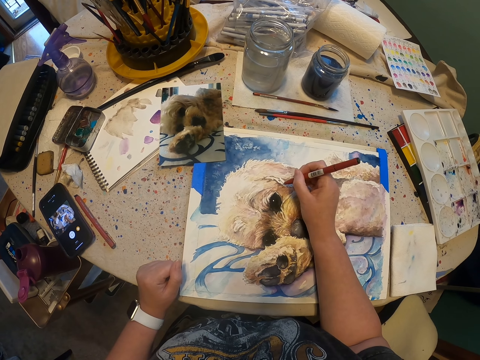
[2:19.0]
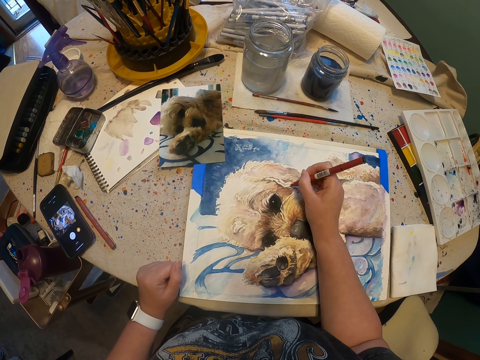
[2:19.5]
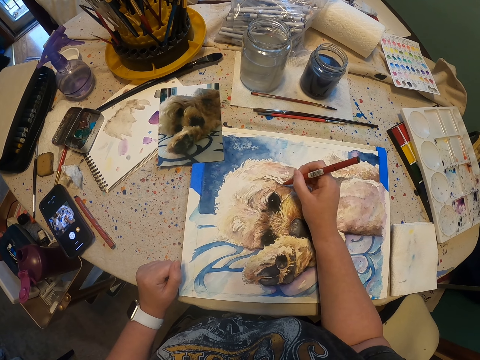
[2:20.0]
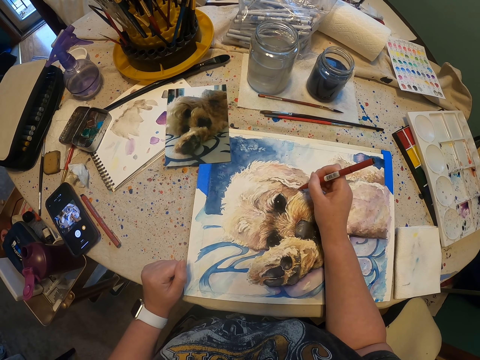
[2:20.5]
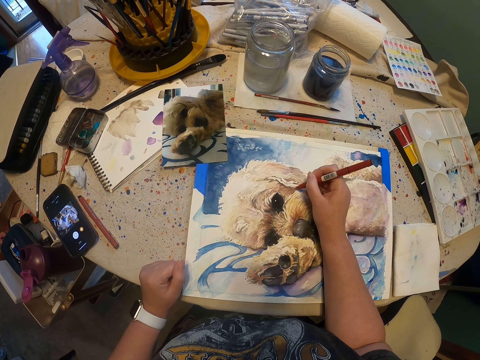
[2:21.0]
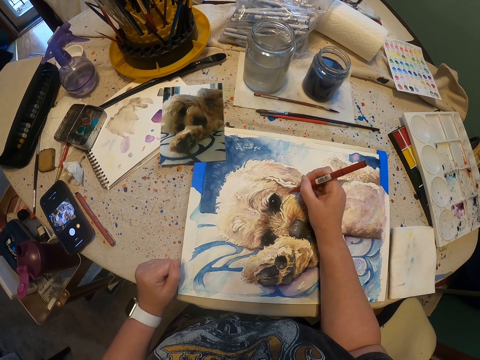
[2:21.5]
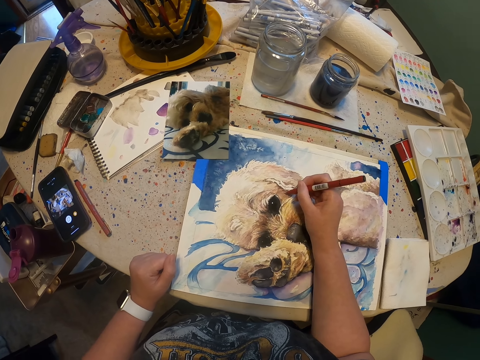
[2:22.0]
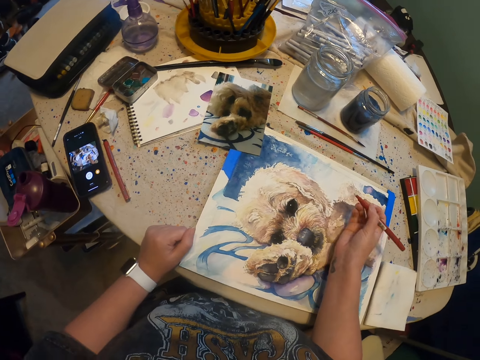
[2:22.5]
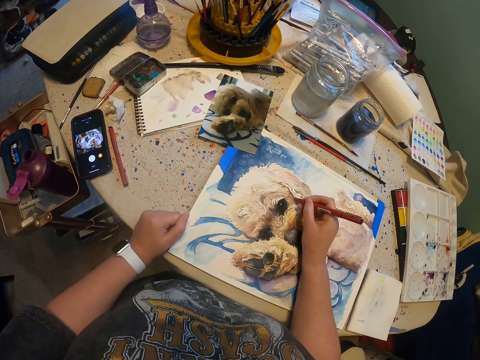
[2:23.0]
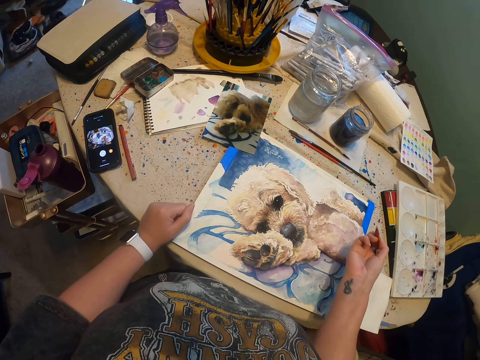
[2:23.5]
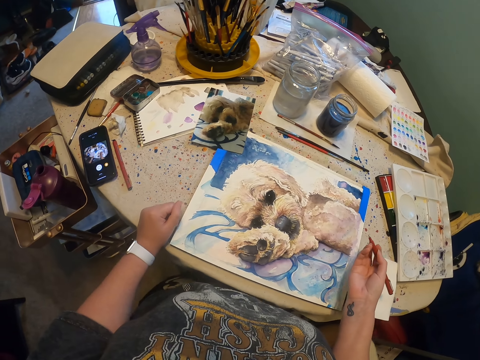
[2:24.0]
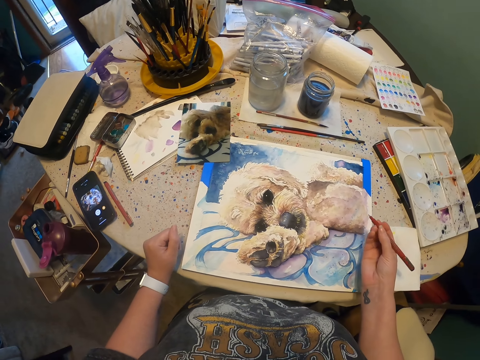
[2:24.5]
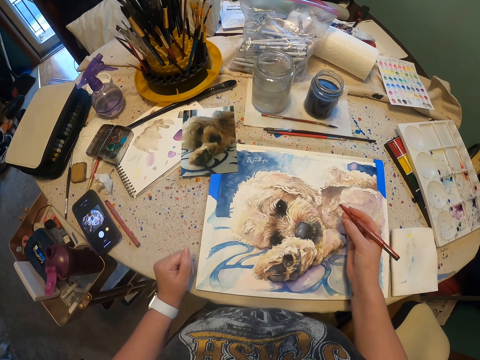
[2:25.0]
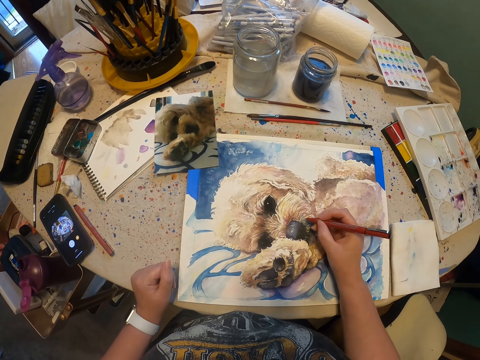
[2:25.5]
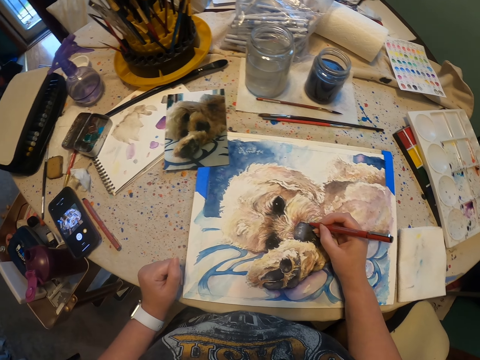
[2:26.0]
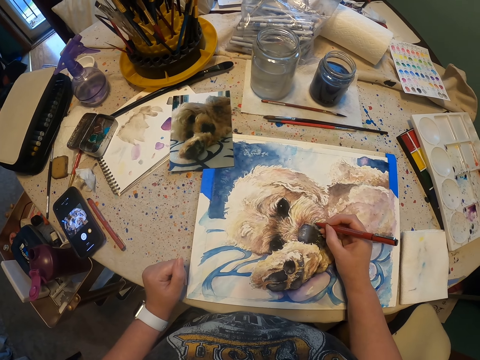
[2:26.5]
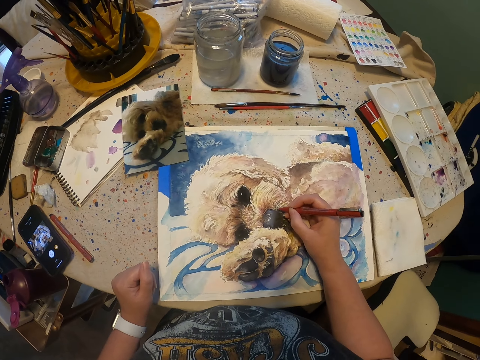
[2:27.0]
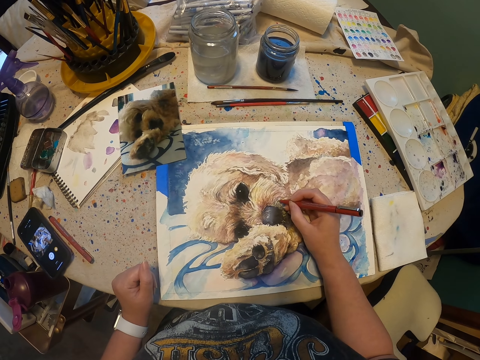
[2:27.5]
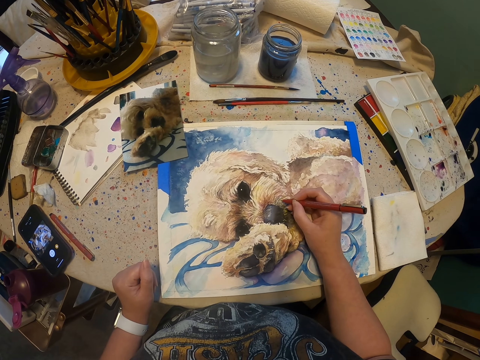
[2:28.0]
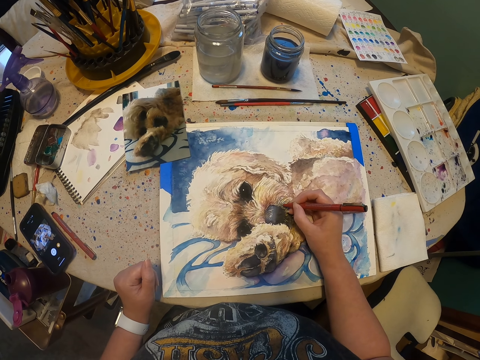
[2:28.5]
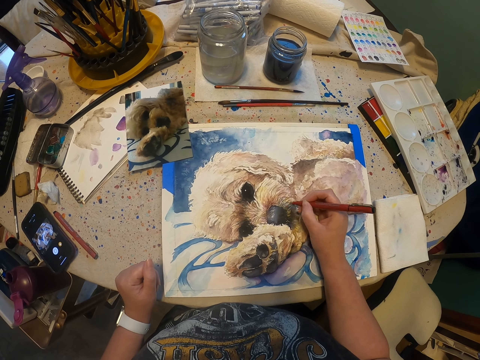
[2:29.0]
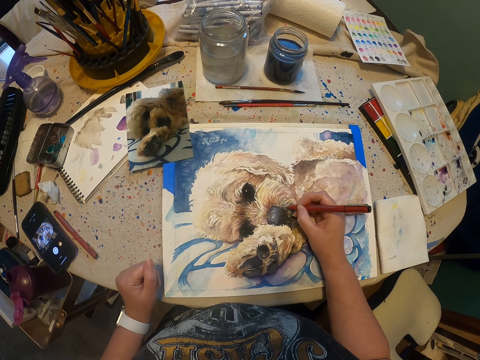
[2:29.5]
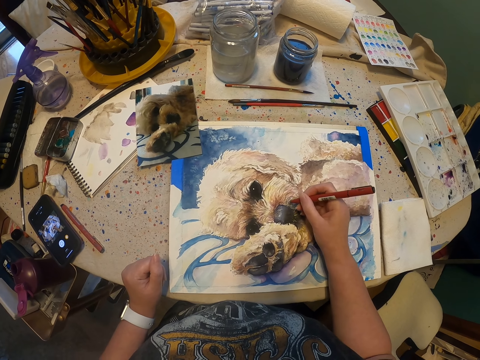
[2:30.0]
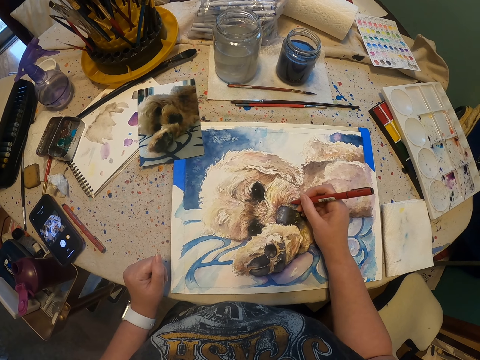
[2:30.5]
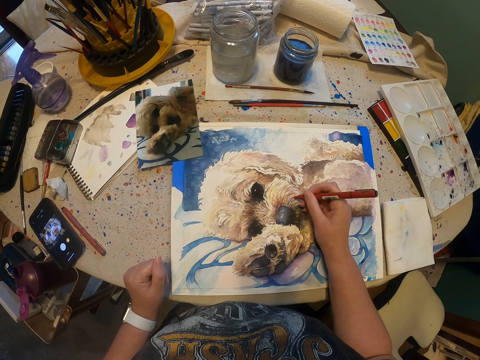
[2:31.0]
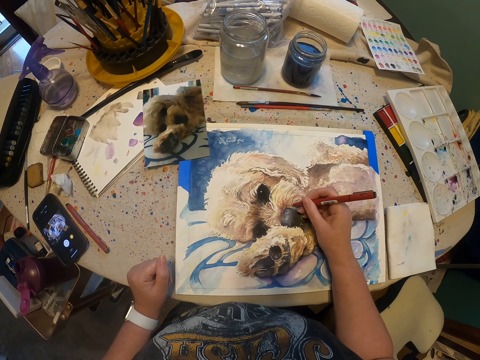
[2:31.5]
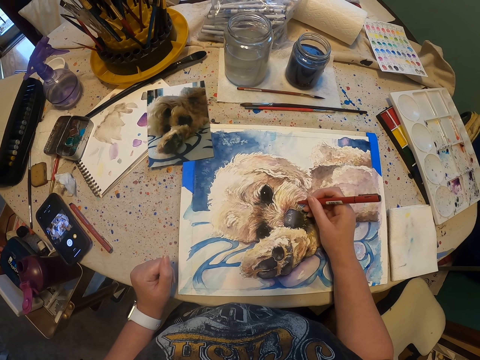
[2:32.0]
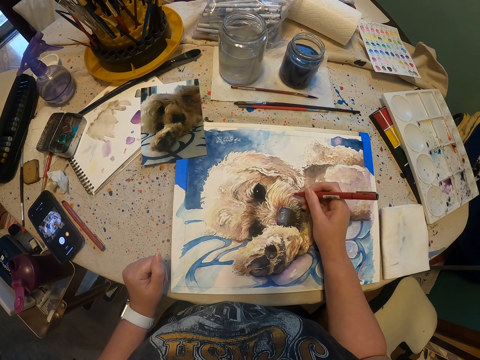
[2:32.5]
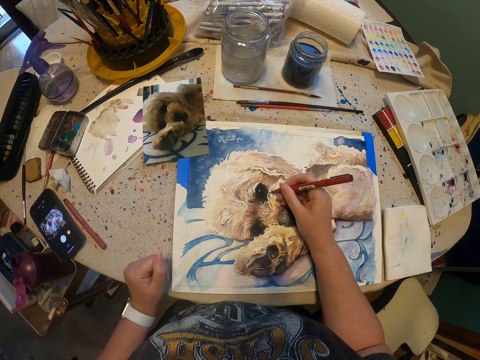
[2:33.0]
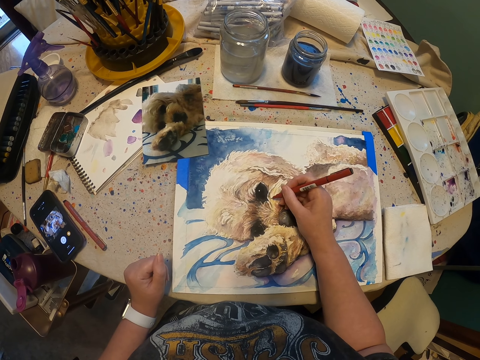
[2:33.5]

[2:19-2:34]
The camera wearer draws with the pen. They look at the drawing. They draw with the pen.

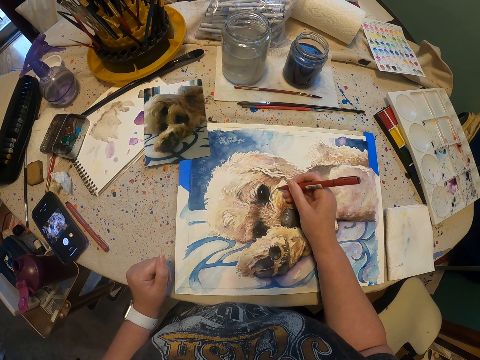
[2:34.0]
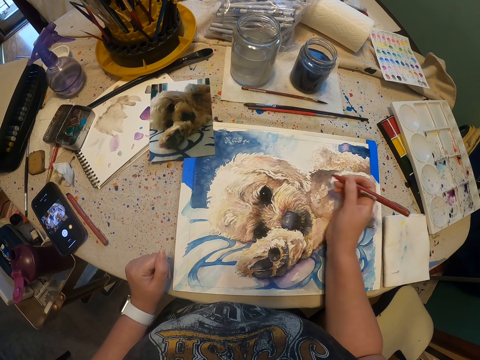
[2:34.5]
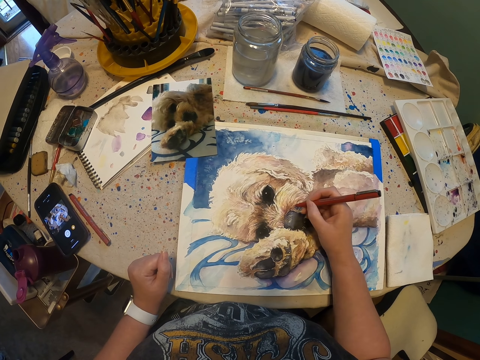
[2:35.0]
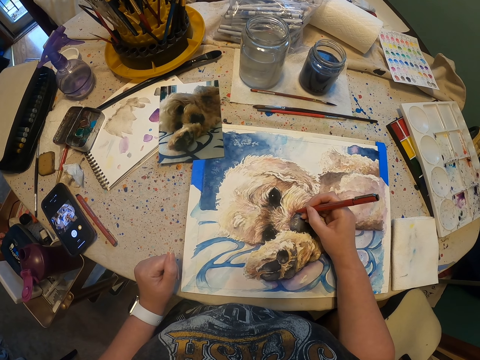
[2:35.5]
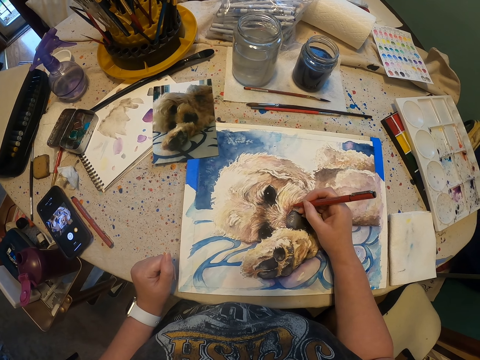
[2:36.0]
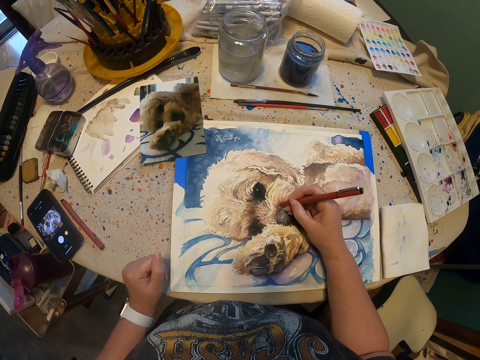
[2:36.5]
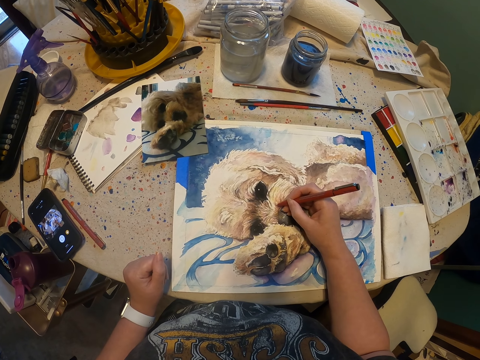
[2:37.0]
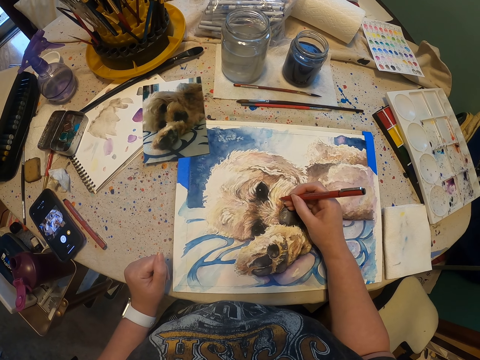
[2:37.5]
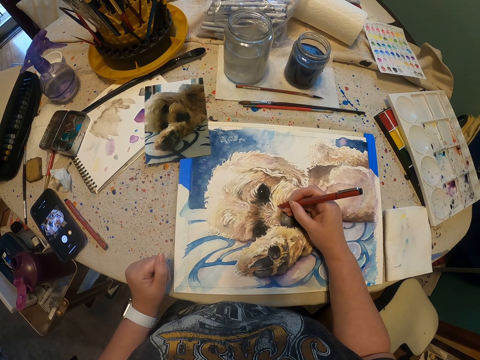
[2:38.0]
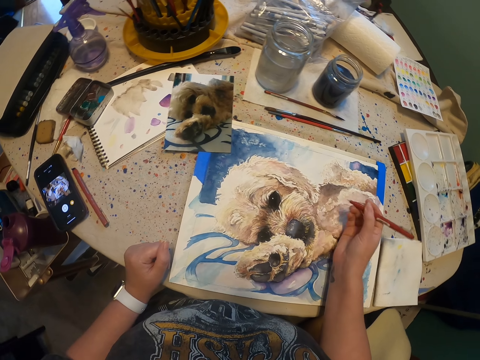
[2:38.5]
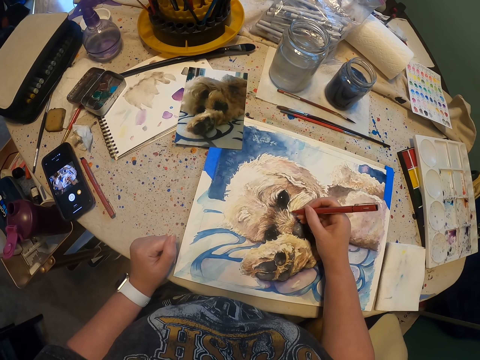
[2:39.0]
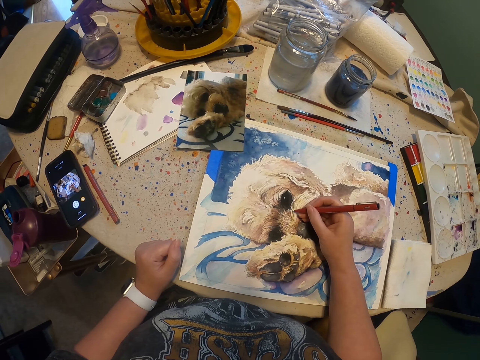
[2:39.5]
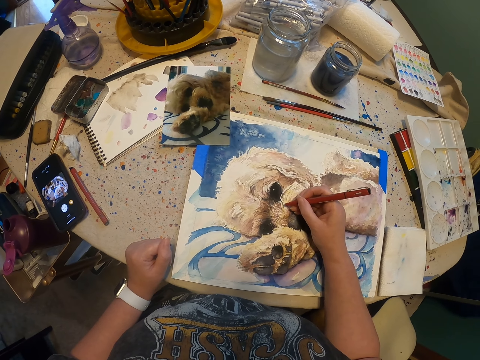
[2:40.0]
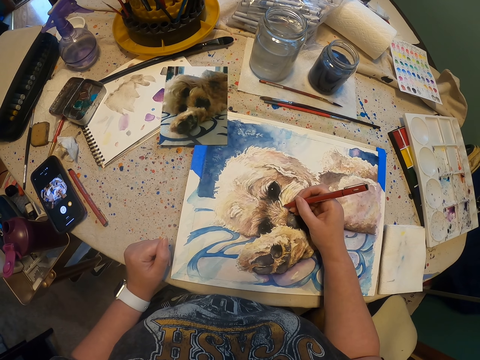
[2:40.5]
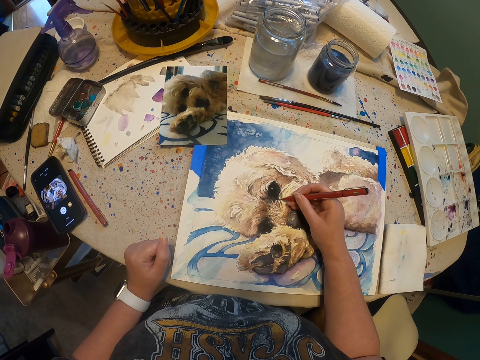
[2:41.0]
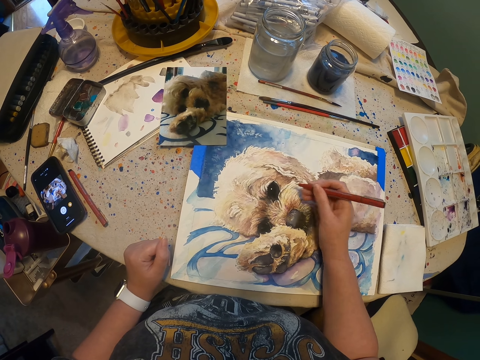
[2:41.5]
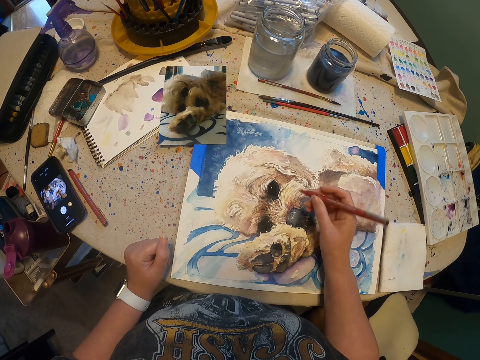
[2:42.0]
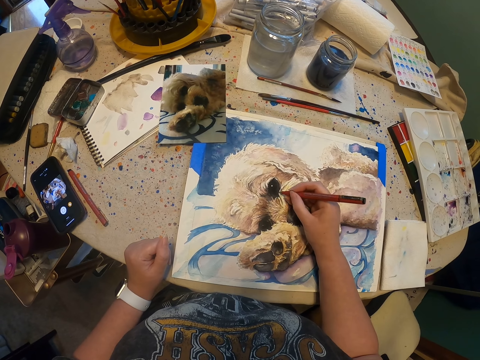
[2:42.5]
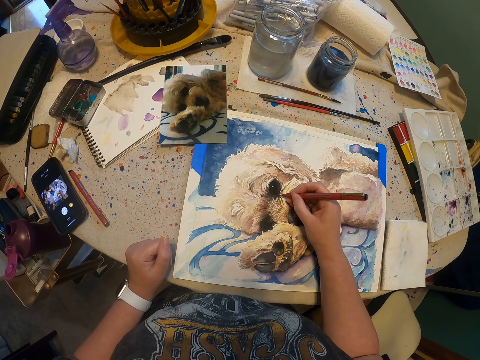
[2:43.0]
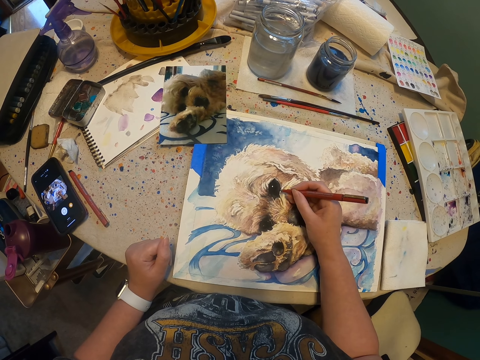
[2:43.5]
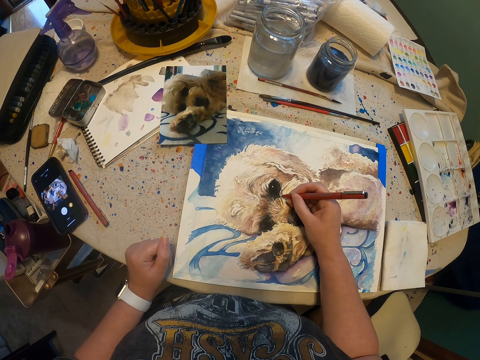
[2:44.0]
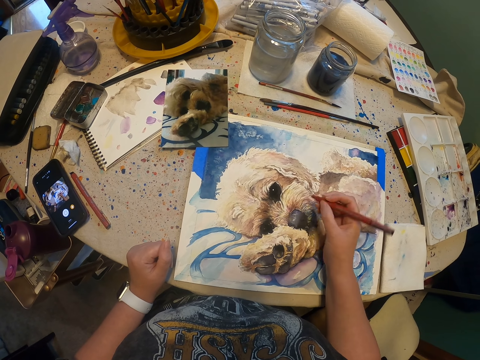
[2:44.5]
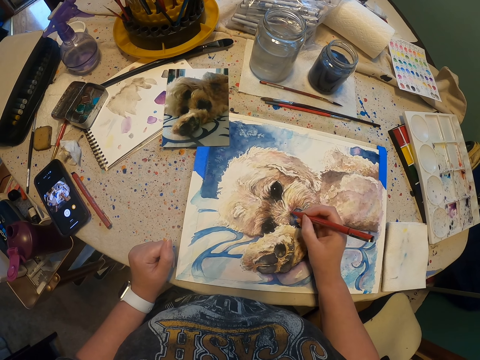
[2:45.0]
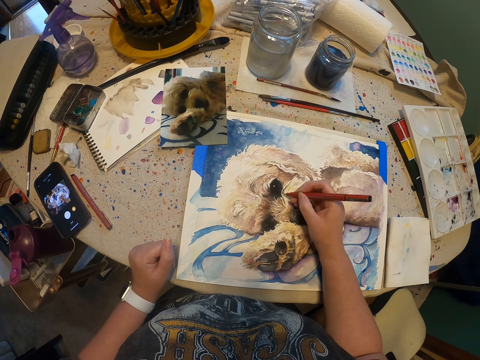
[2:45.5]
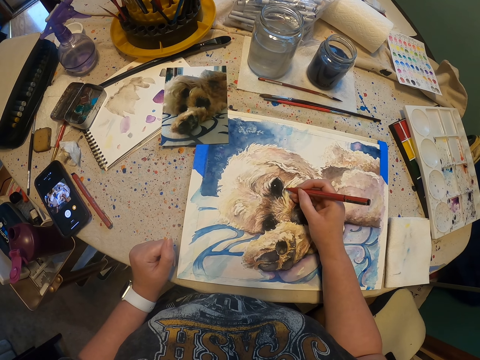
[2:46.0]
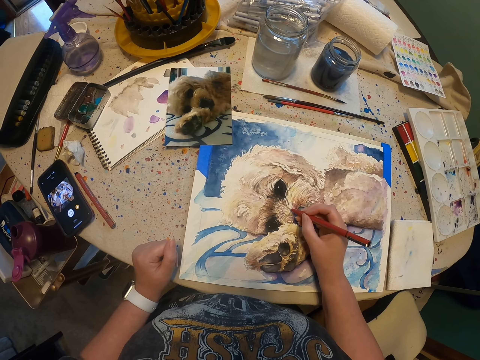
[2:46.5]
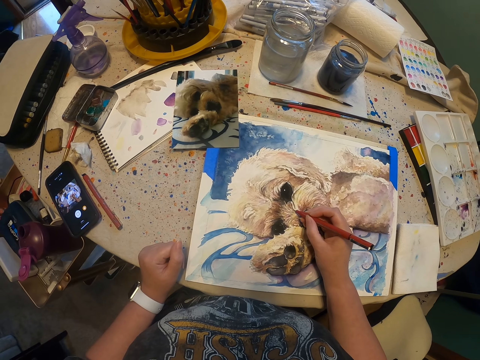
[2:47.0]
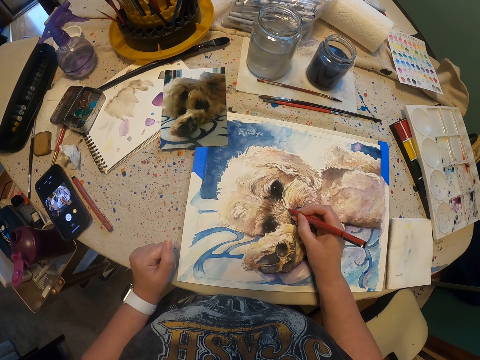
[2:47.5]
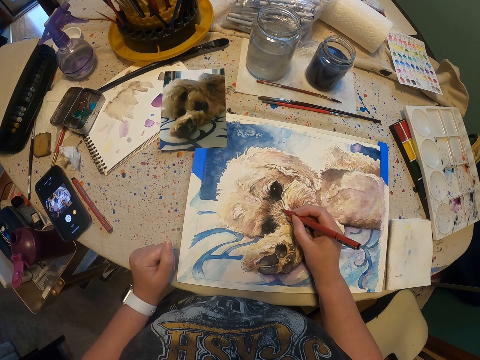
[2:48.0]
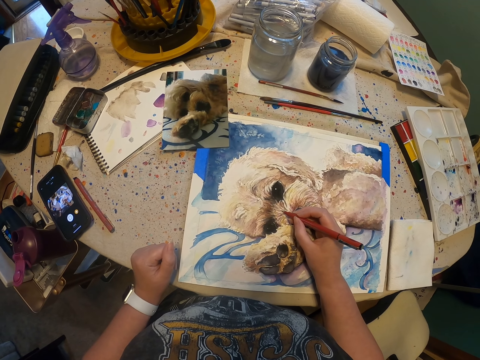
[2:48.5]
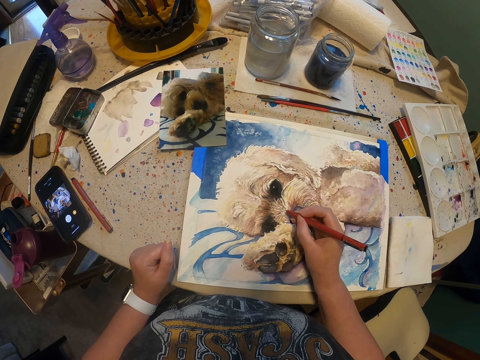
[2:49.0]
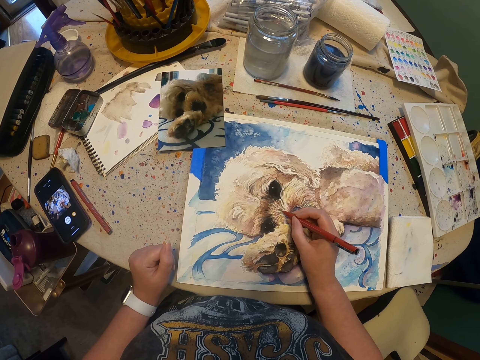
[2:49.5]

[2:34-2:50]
The camera wearer moves the hand. They draw with the pen.
